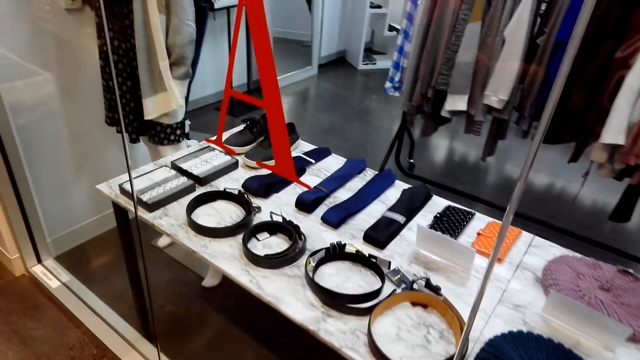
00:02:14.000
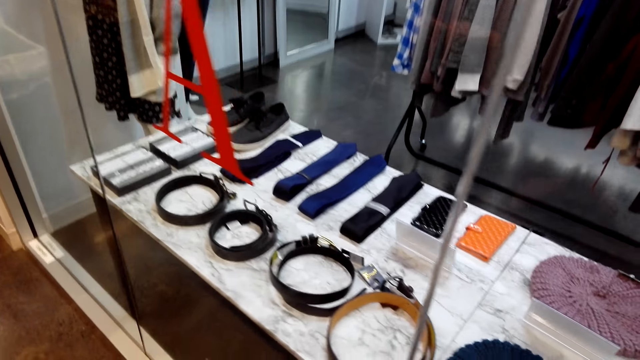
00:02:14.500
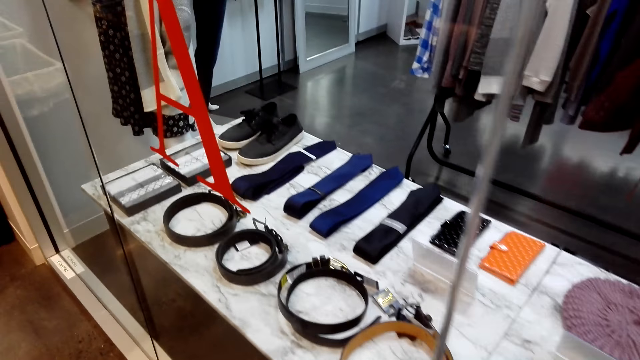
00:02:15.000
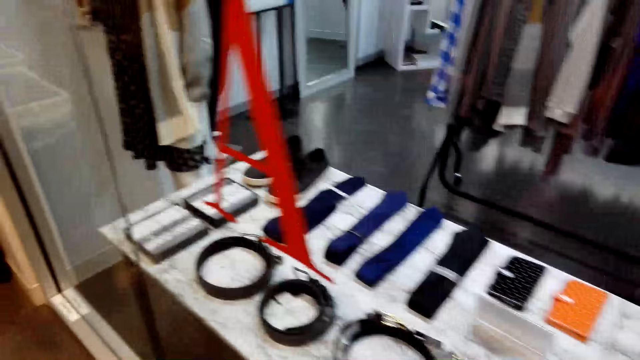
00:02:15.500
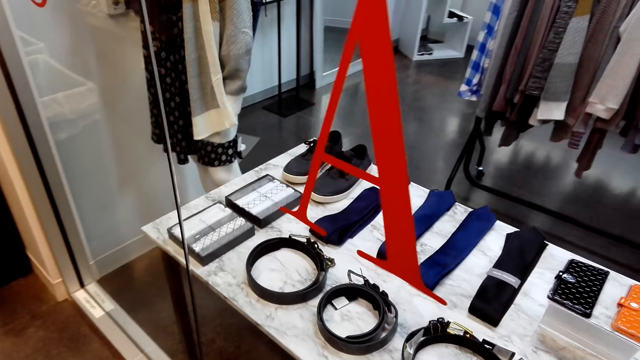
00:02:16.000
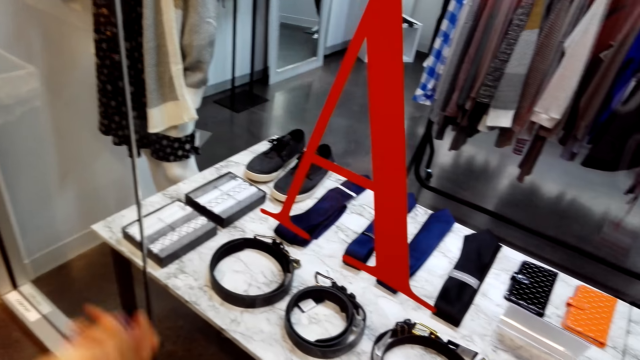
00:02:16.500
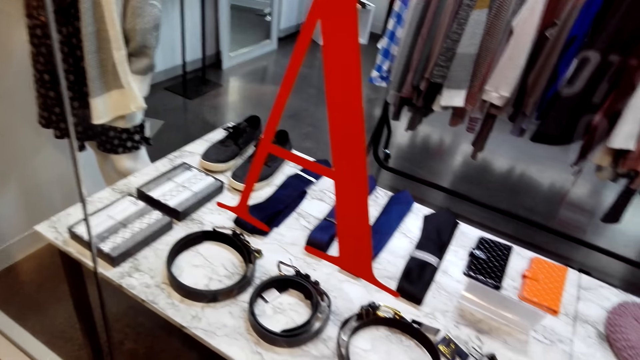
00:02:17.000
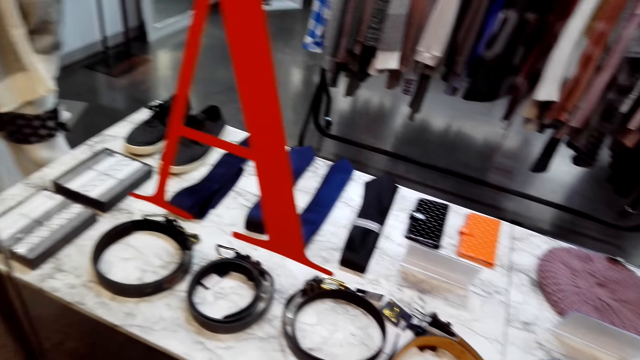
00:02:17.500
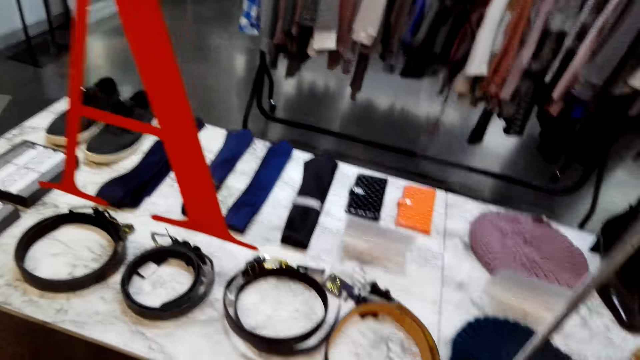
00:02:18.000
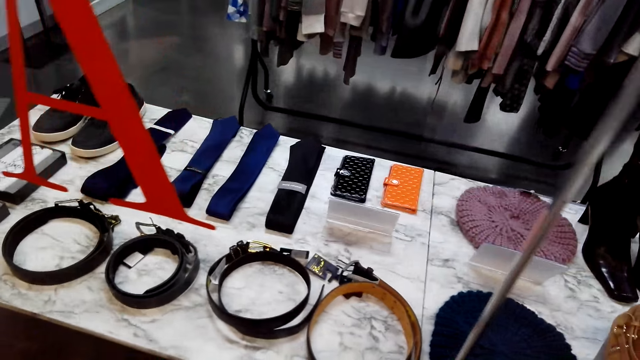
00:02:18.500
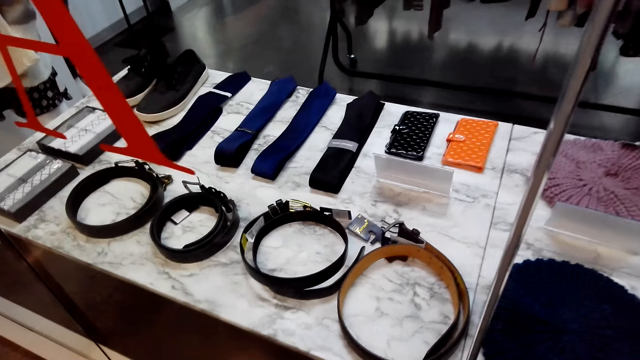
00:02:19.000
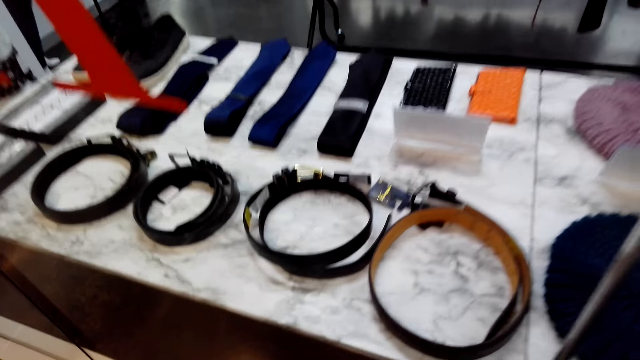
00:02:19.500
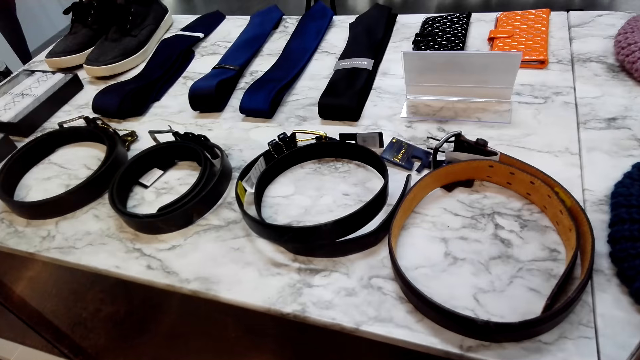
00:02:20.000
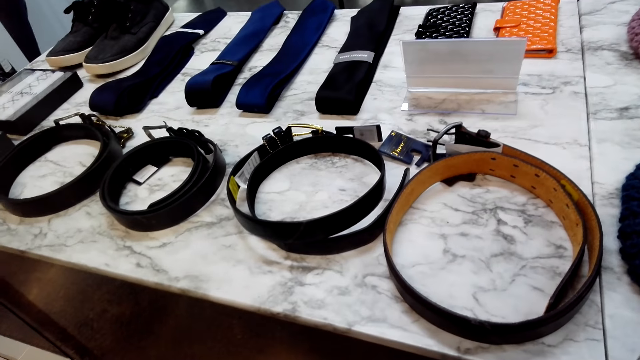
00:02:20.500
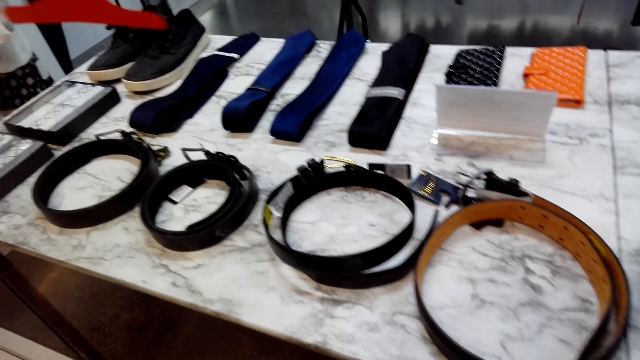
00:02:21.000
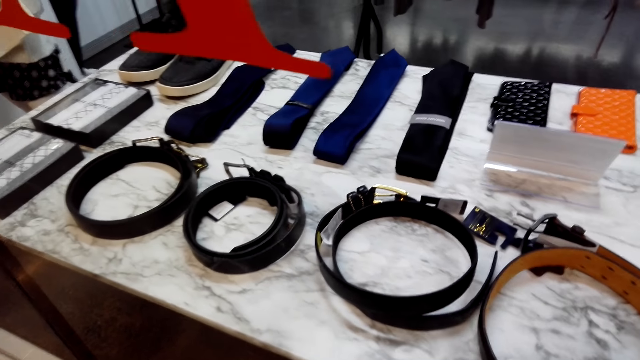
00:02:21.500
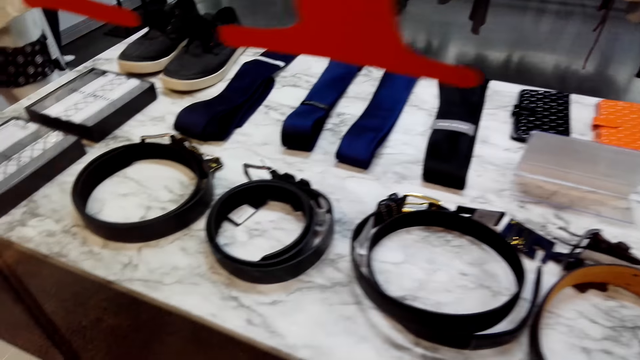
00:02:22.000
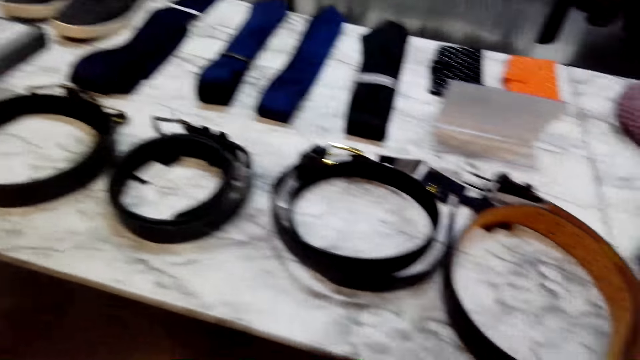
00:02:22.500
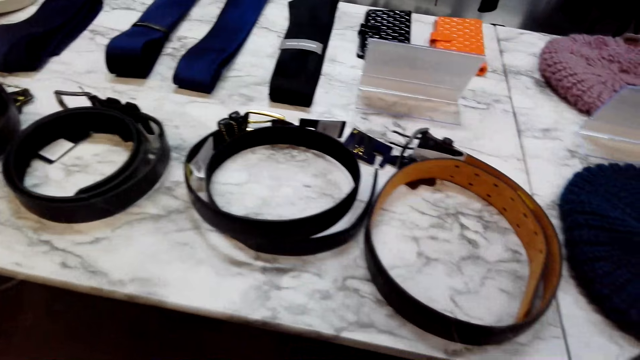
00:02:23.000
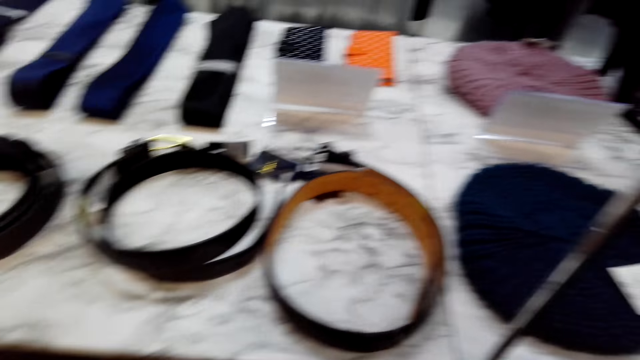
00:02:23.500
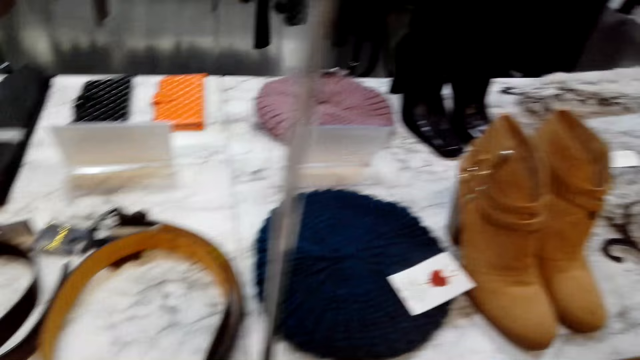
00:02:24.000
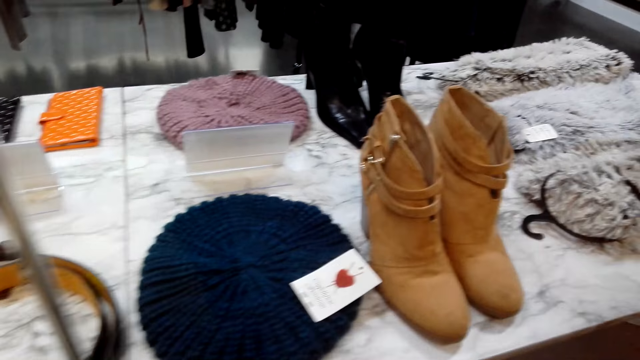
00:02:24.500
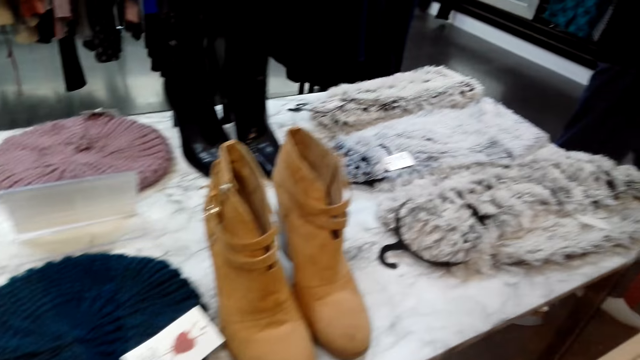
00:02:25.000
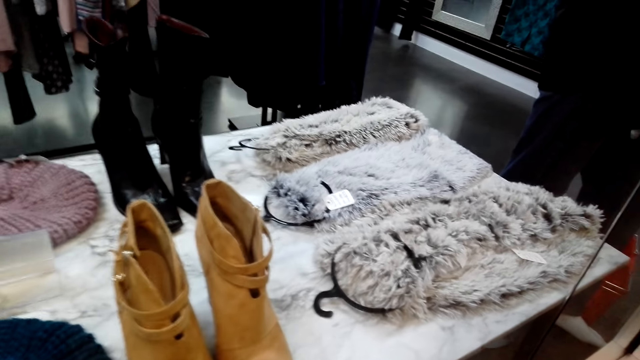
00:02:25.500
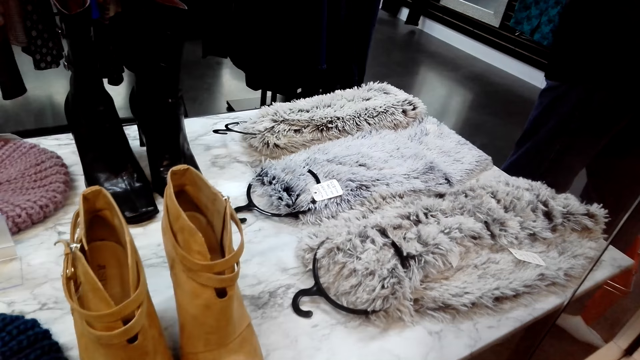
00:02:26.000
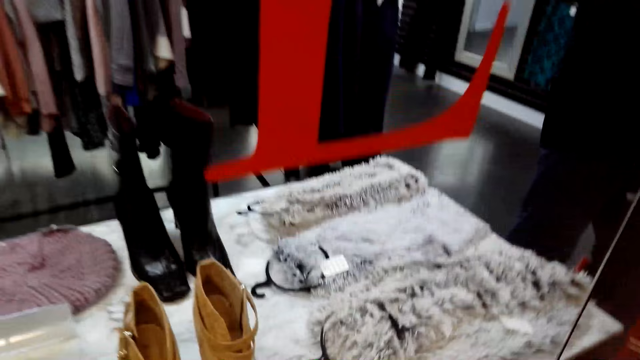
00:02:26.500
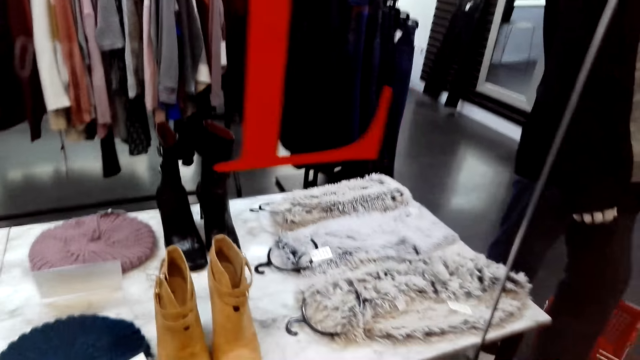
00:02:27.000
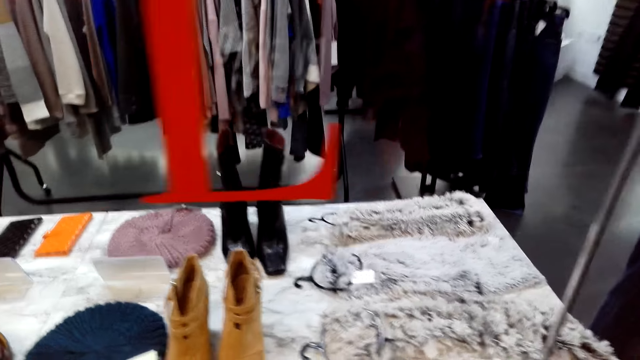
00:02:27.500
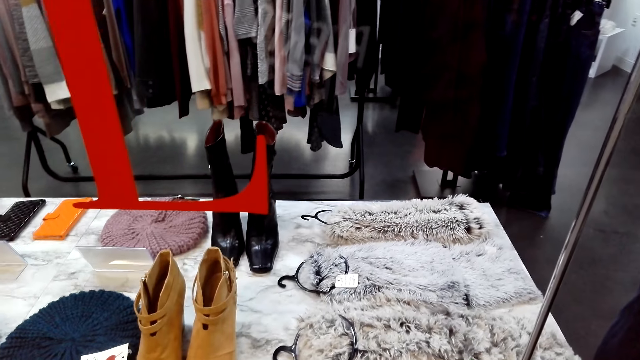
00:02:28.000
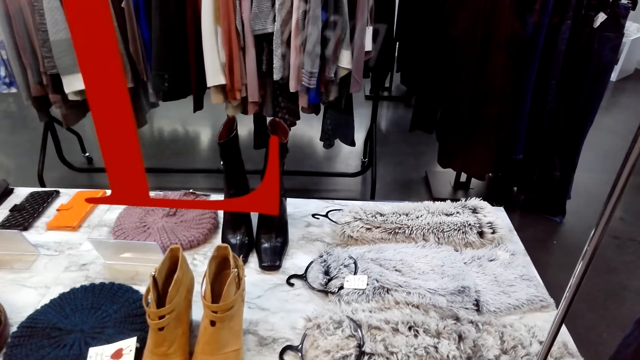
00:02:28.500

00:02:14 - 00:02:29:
The camera wearer walks around the room. A lady moves a hand in the room. The lady points using her hand. The camera wearer stands in the room. They look at the display.

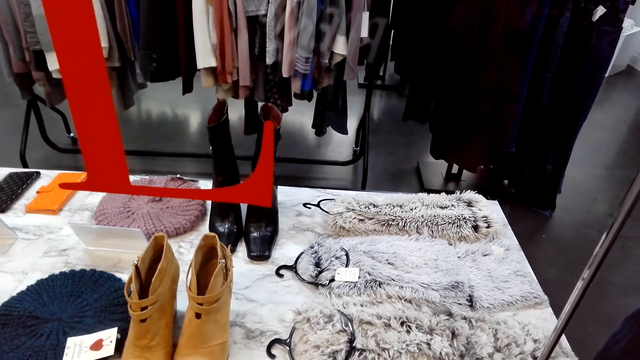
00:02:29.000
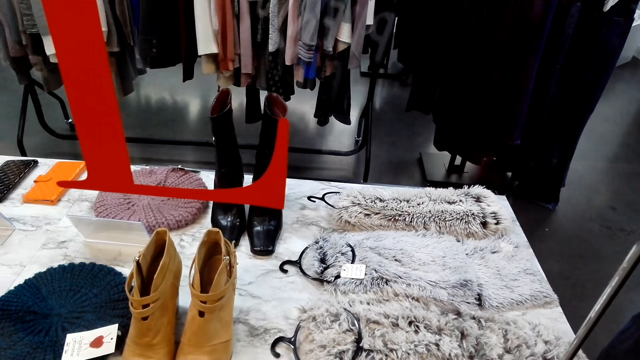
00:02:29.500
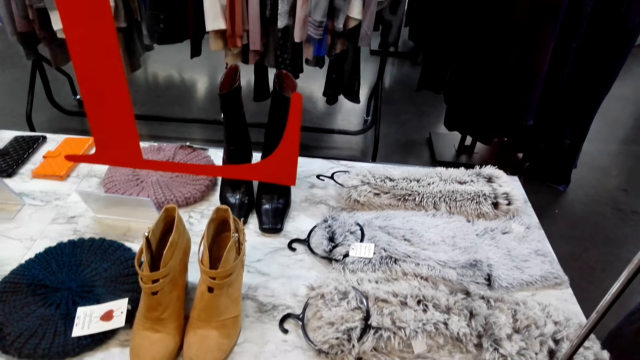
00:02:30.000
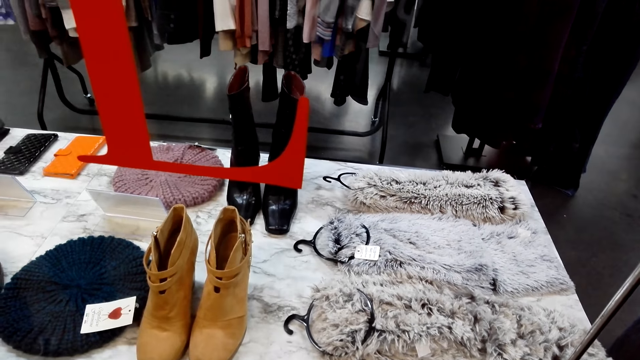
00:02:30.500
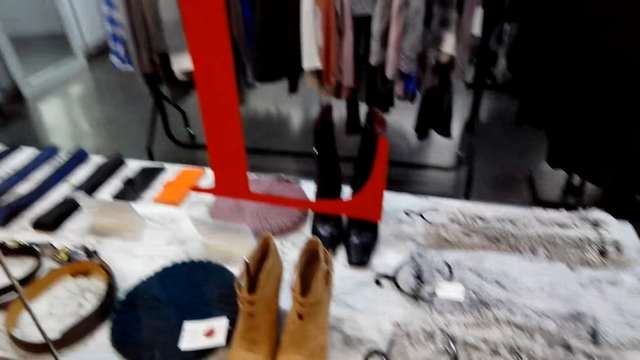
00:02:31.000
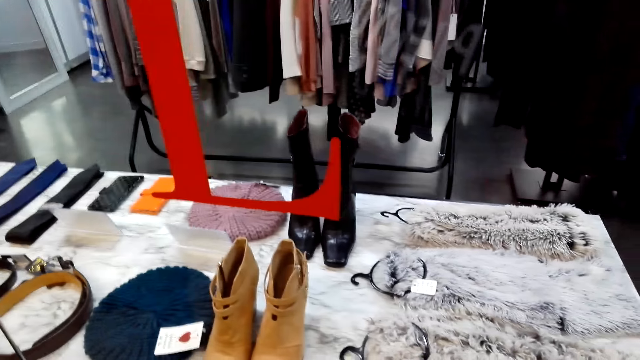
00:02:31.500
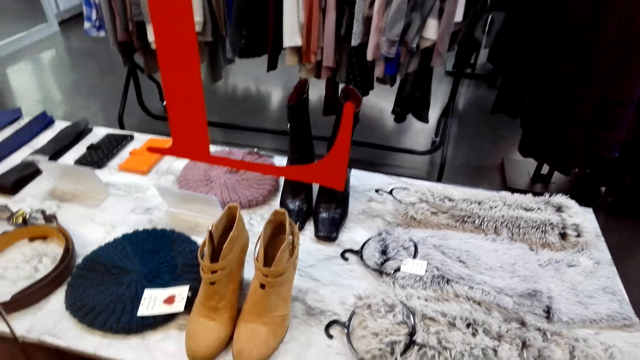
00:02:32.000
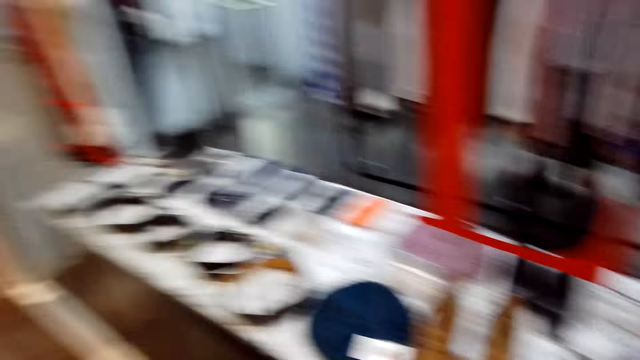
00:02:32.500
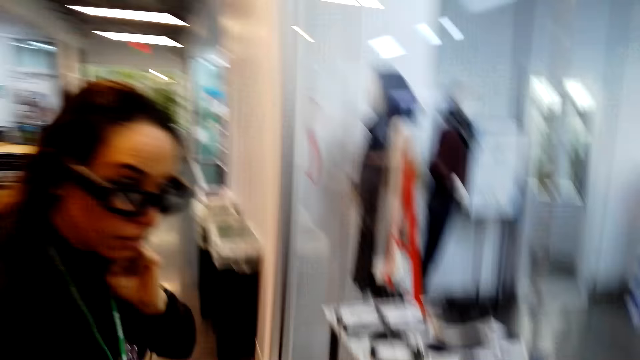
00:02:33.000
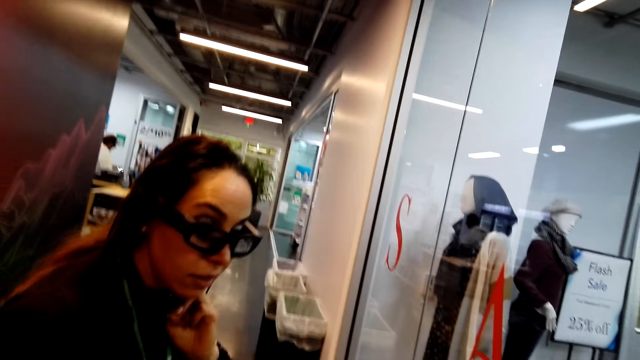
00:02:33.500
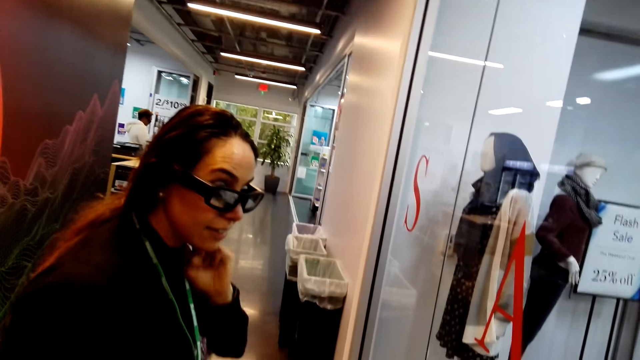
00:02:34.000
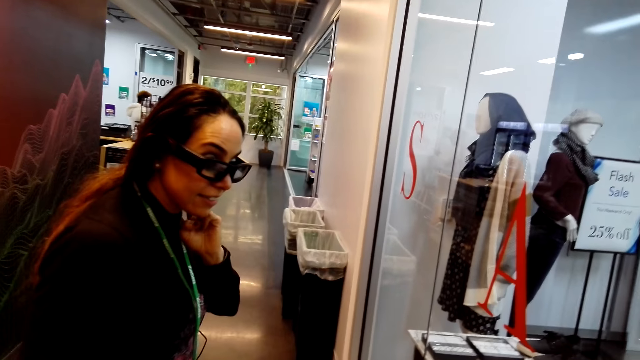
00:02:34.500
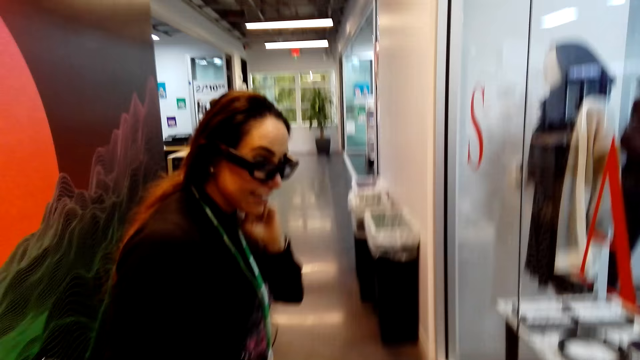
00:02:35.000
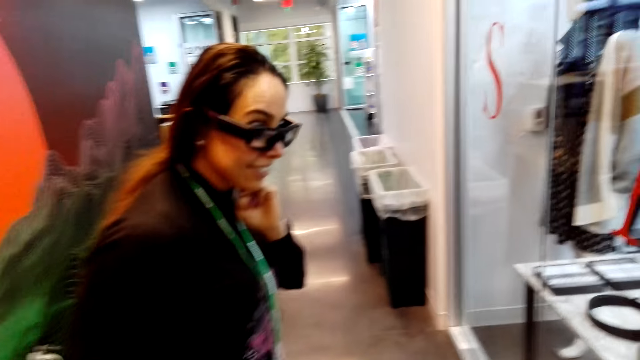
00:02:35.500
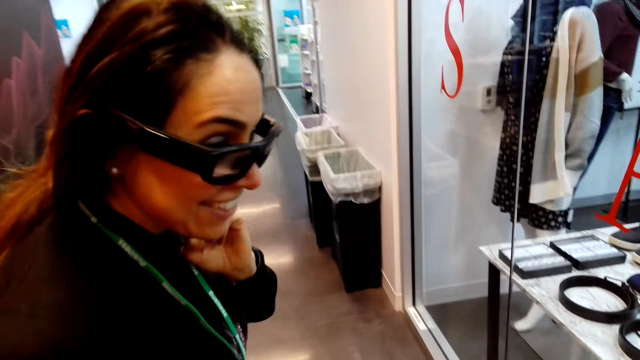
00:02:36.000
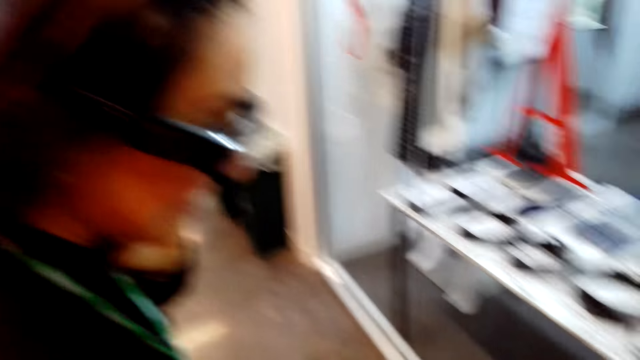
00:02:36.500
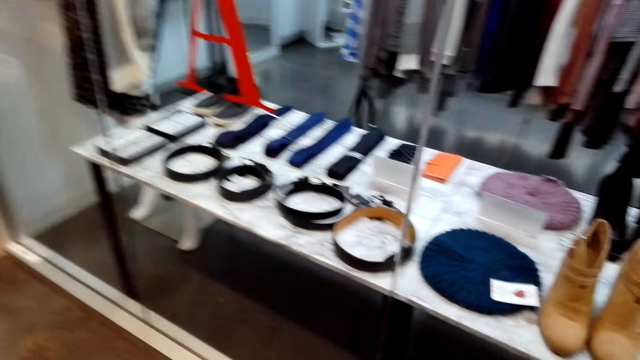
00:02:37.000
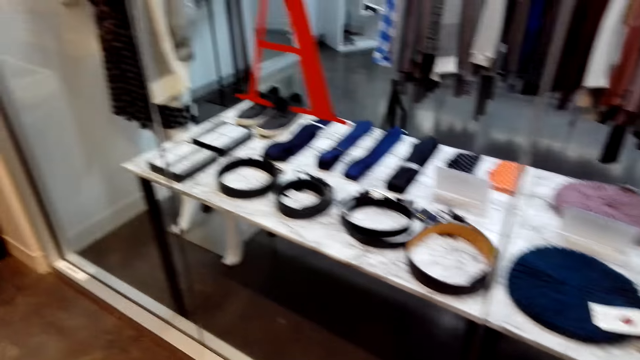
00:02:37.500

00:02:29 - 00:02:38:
A lady stands in a room. The camera wearer stands in the room. The lady stands in the room. The camera wearer looks at the lady.
